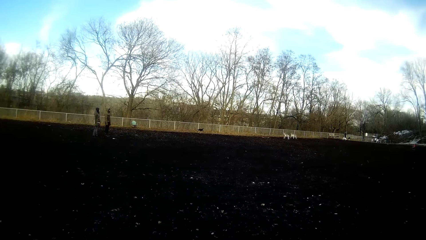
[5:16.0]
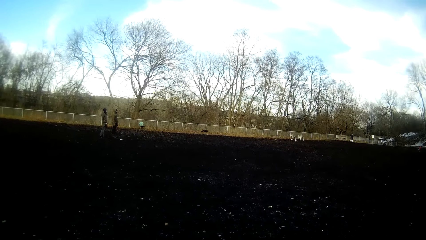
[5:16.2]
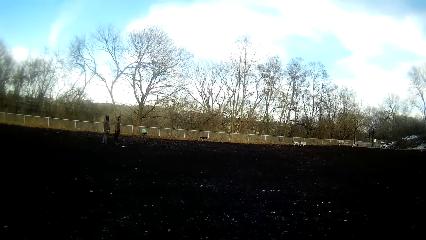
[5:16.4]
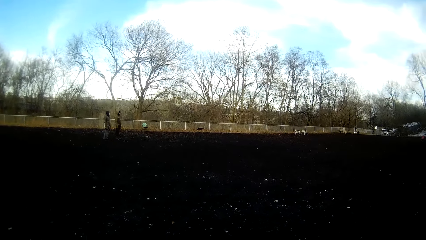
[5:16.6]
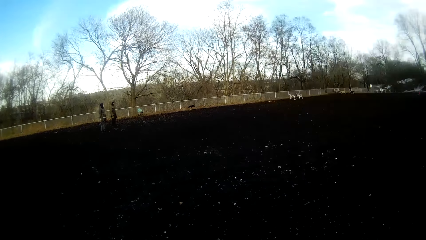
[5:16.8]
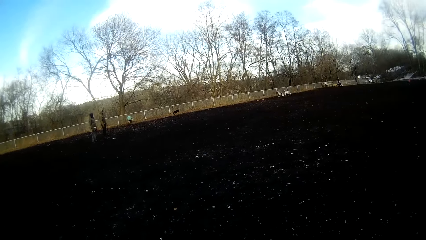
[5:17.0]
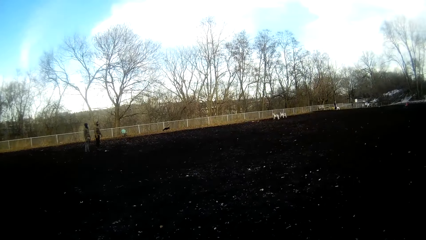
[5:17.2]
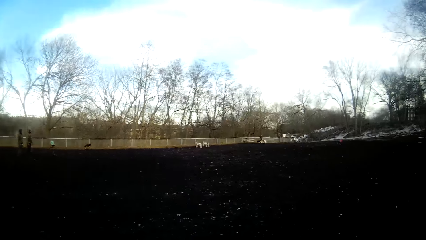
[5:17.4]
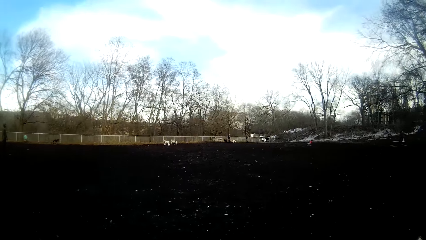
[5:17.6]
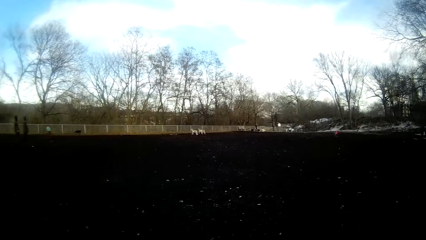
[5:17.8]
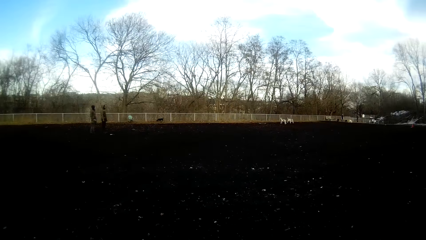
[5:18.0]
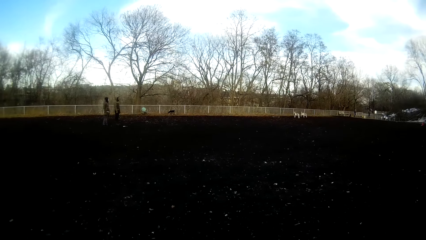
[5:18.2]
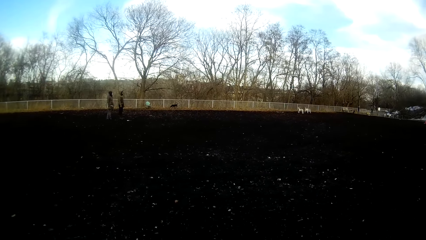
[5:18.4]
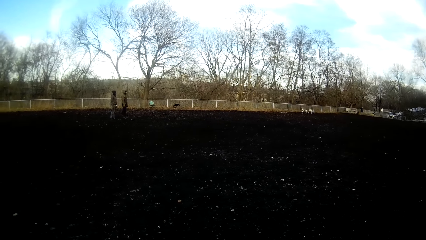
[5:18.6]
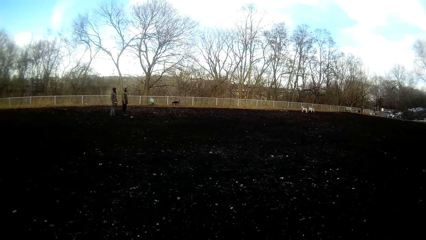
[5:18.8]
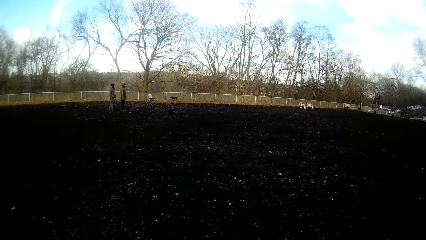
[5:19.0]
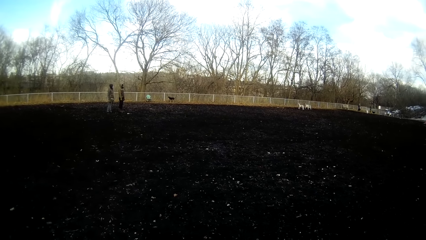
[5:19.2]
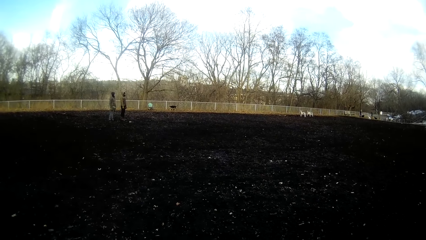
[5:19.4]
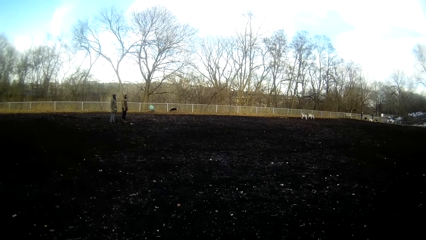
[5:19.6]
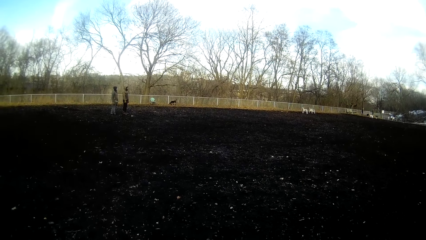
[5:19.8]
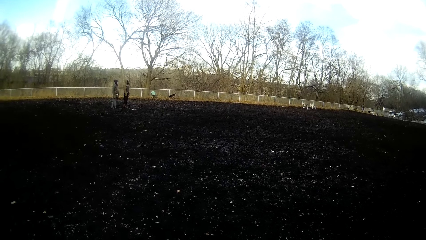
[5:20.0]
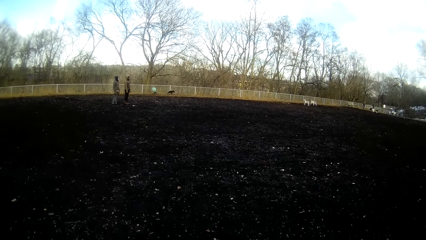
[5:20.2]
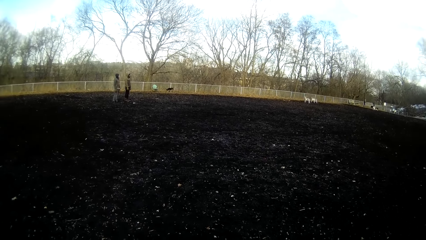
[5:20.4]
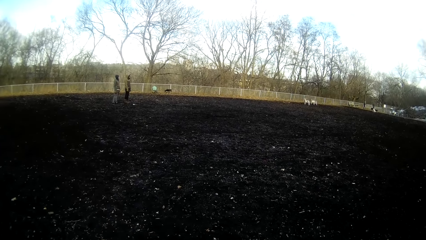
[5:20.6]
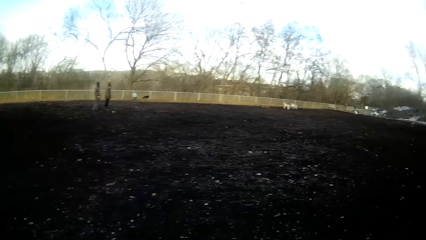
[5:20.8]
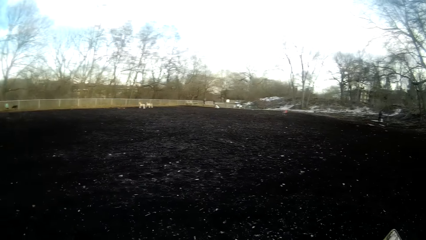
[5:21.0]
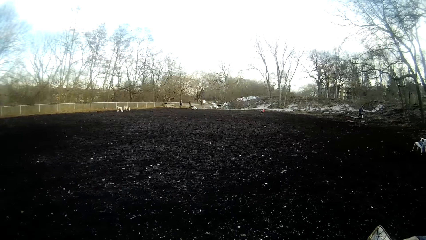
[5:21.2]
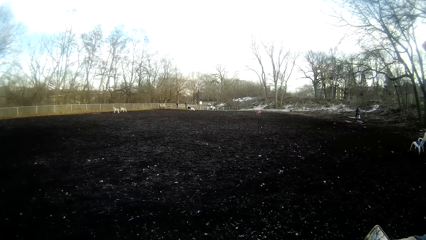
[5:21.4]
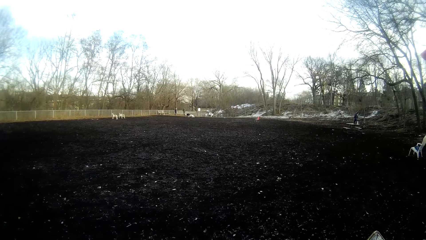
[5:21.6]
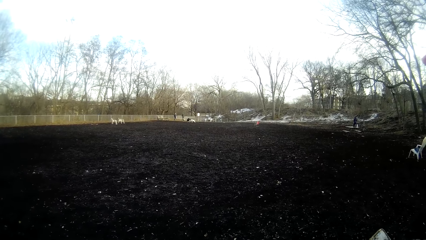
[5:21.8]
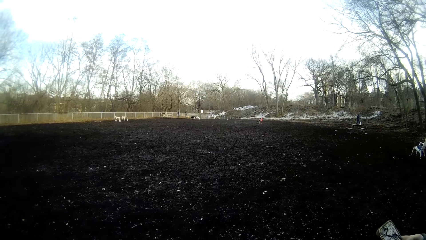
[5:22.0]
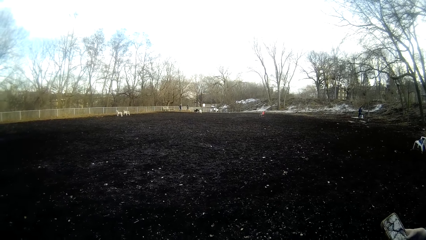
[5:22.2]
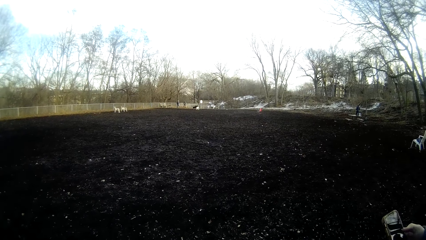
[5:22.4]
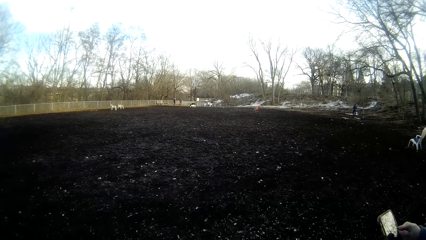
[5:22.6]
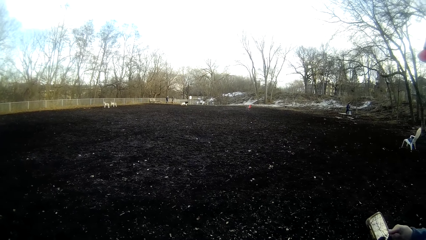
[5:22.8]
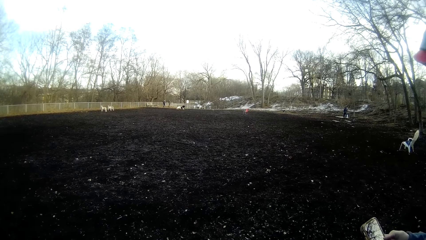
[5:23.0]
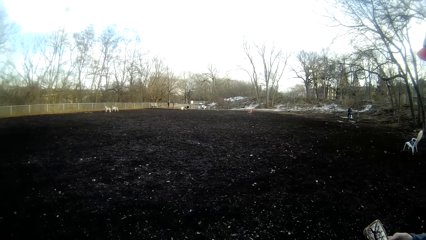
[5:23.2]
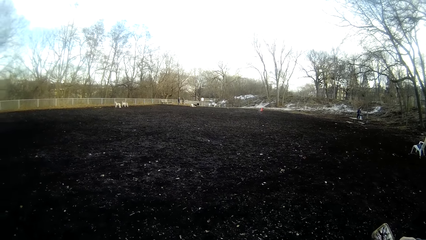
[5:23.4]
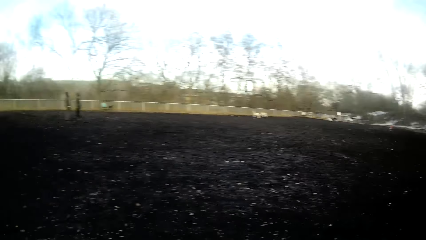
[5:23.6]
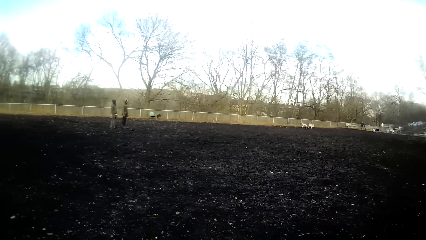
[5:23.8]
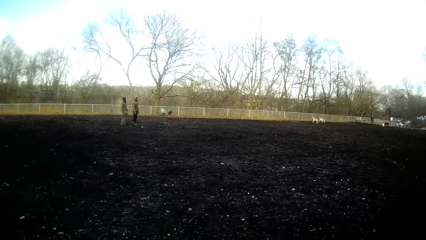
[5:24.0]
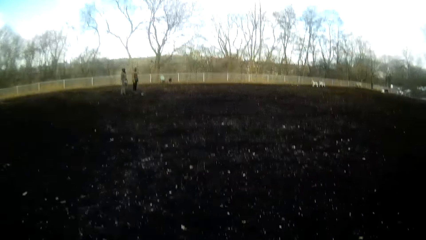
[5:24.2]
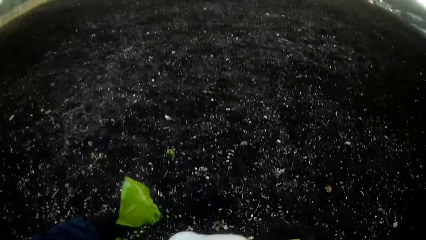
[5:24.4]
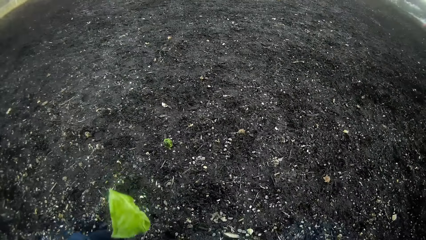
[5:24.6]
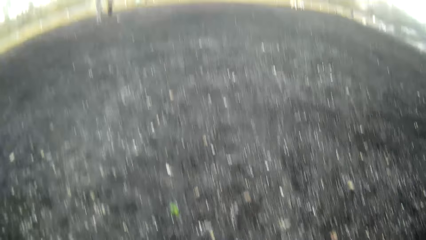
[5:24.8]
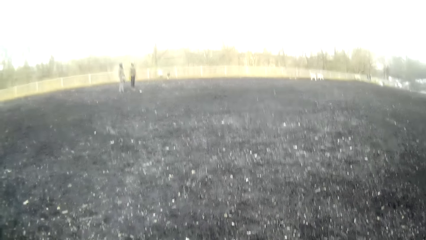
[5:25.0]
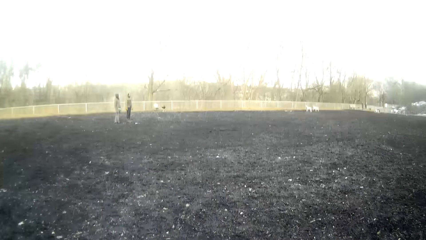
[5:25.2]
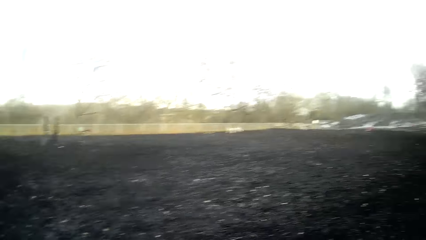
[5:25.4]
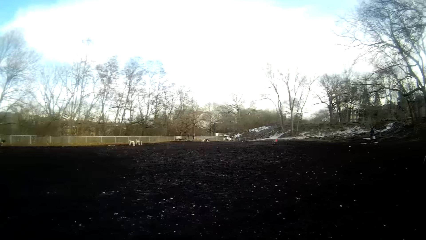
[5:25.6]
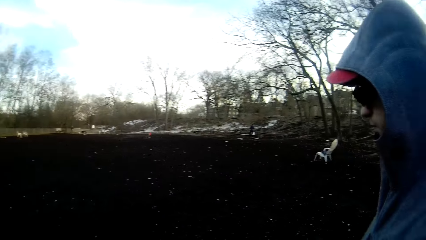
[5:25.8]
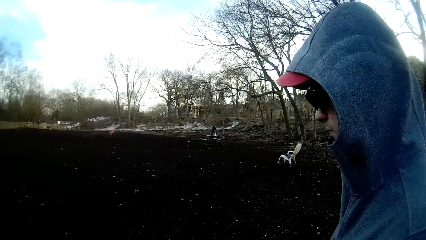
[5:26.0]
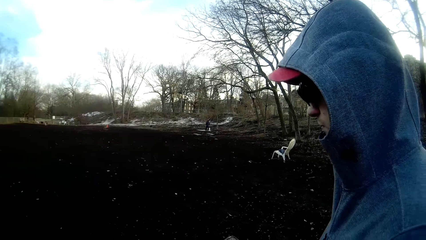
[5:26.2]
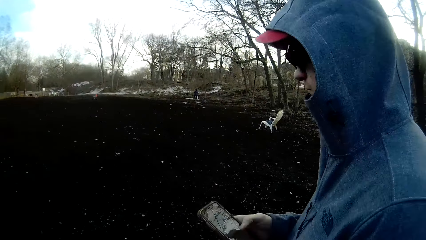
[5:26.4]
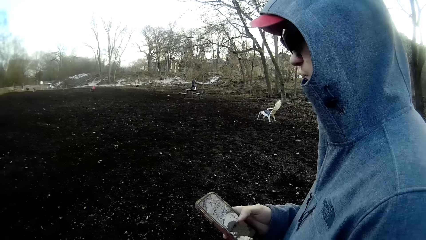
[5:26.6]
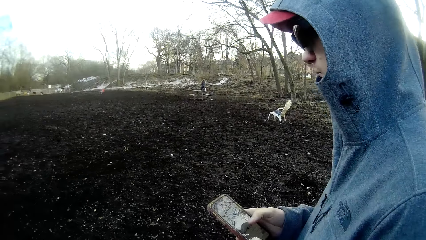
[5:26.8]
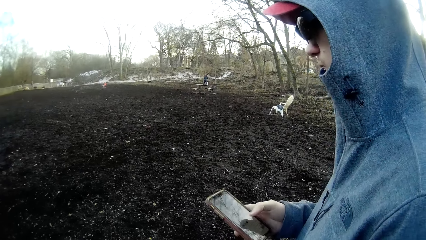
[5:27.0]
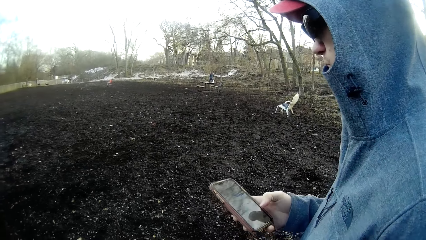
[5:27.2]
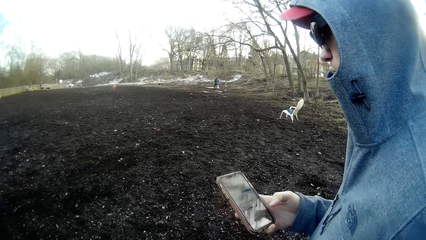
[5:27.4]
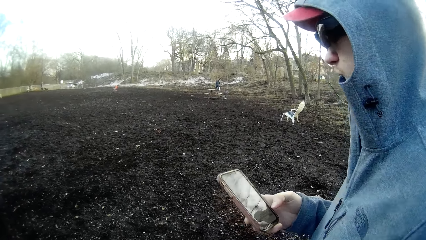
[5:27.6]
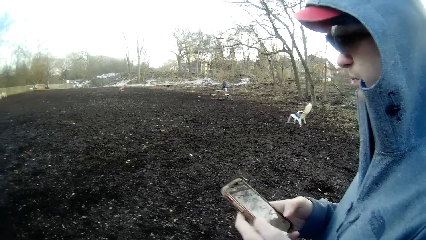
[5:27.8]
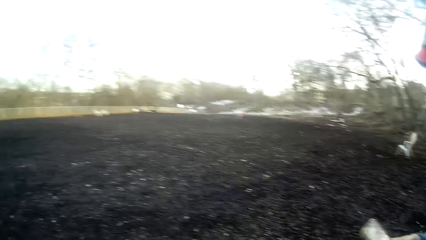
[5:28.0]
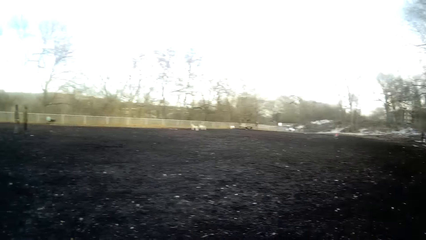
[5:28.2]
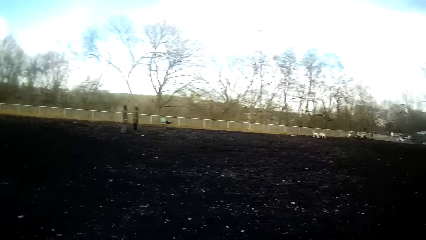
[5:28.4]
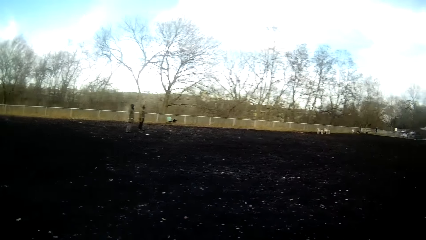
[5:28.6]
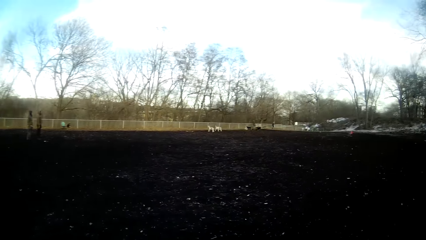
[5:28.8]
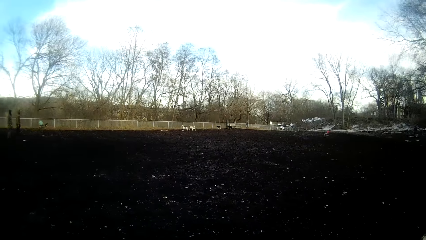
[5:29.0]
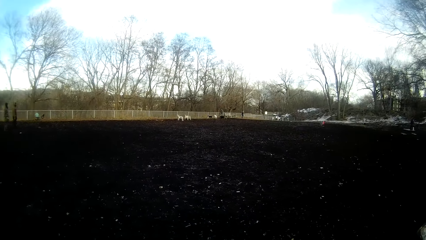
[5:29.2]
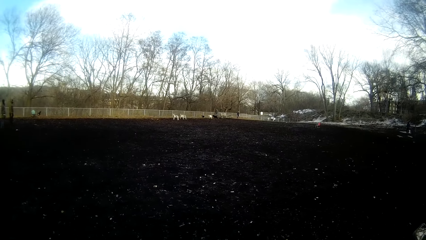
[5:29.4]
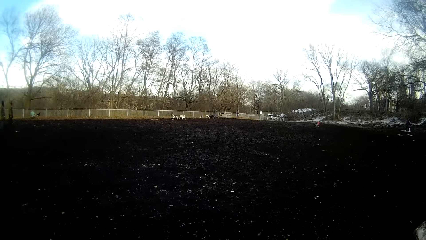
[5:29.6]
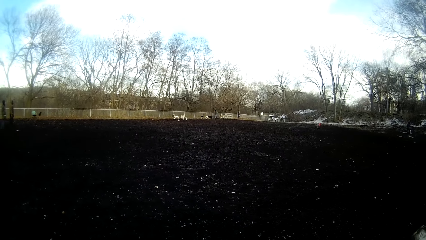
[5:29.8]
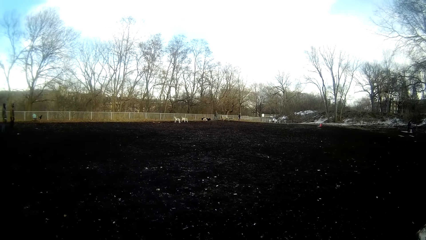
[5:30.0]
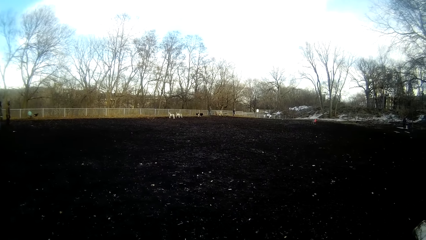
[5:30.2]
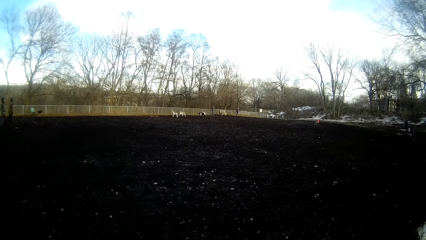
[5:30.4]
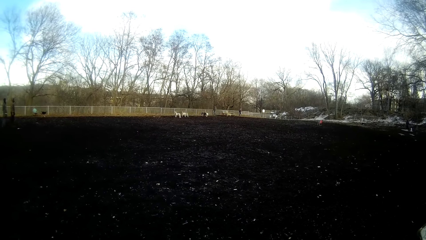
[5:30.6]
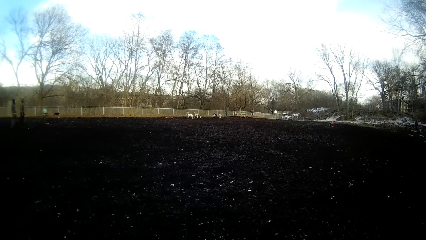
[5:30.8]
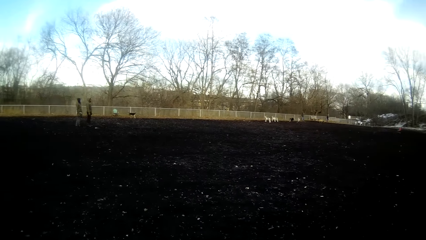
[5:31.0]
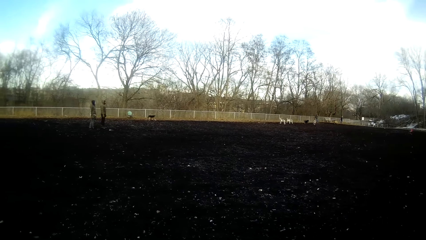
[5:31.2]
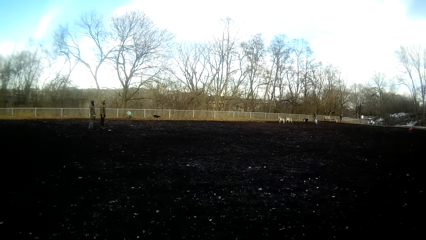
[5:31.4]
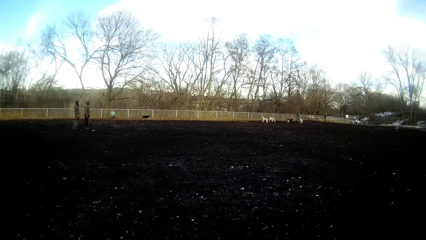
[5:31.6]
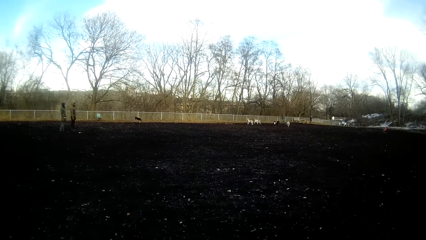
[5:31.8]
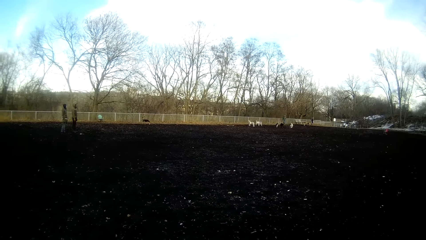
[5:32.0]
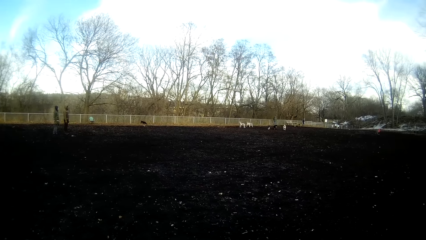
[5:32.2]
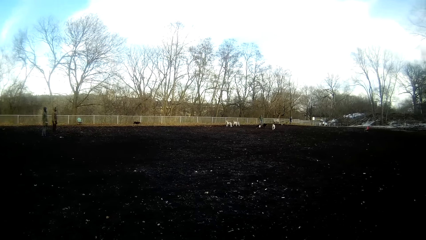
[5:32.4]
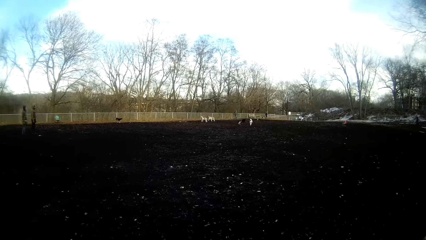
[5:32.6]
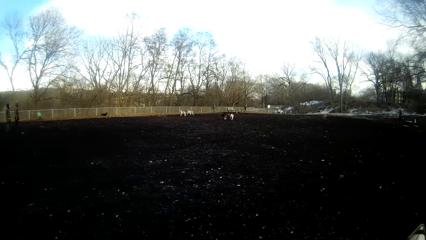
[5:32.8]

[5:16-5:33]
The camera wearer looks around. A man operates on a phone with his right hand. The camera wearer looks at the man. They look around.
